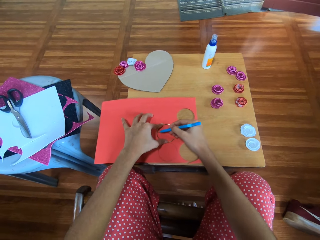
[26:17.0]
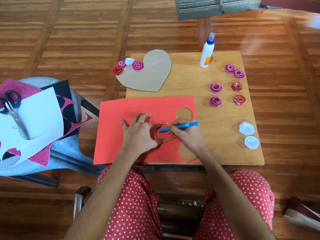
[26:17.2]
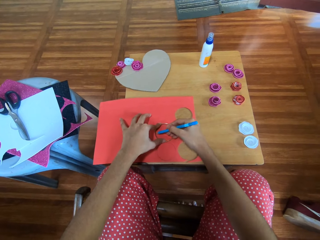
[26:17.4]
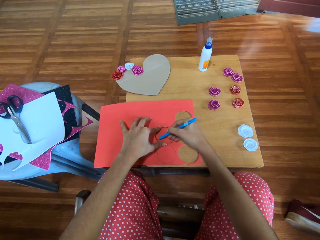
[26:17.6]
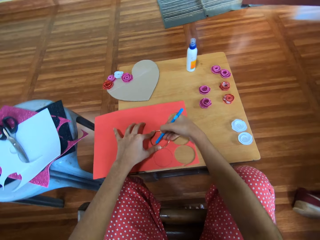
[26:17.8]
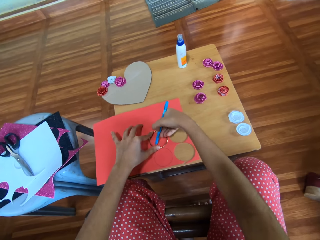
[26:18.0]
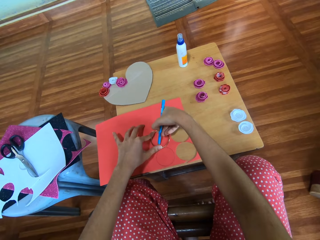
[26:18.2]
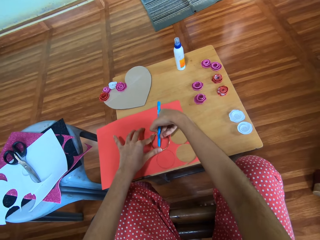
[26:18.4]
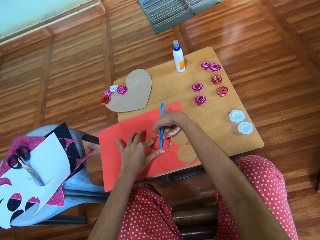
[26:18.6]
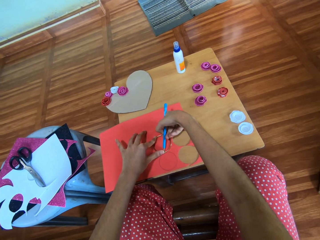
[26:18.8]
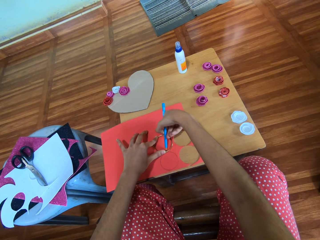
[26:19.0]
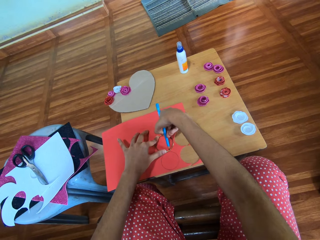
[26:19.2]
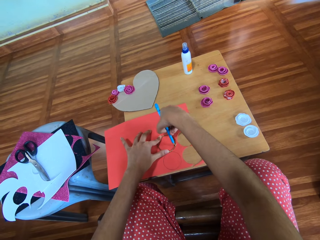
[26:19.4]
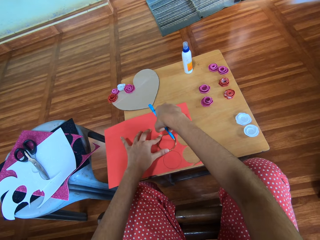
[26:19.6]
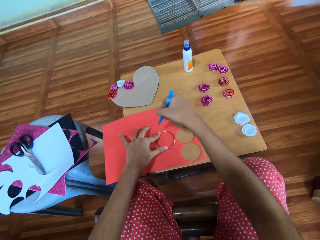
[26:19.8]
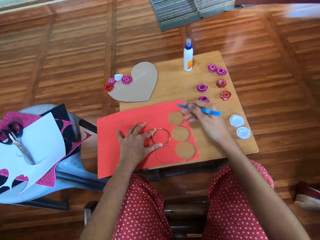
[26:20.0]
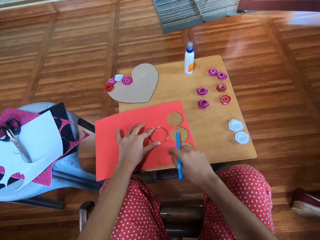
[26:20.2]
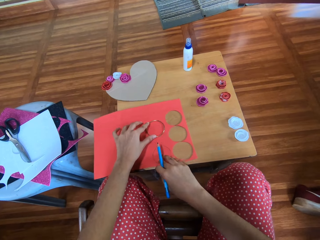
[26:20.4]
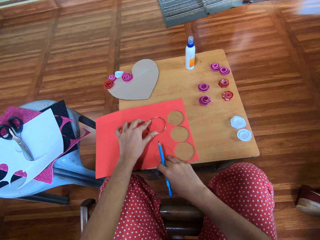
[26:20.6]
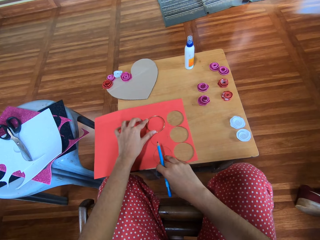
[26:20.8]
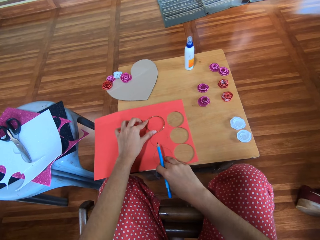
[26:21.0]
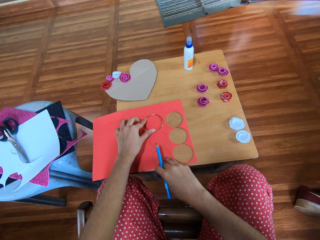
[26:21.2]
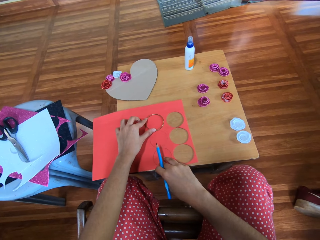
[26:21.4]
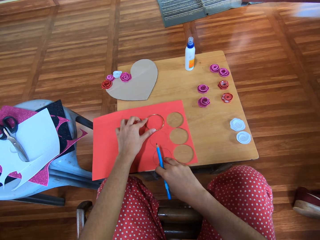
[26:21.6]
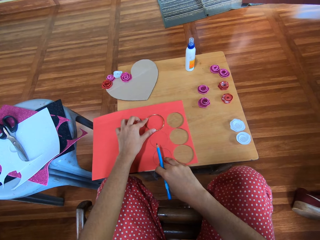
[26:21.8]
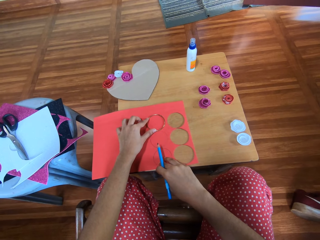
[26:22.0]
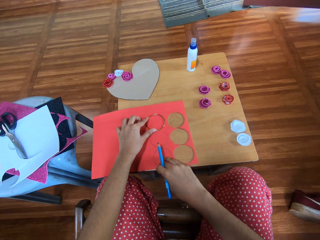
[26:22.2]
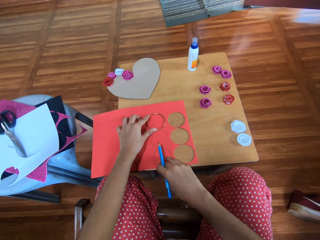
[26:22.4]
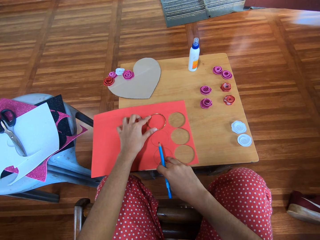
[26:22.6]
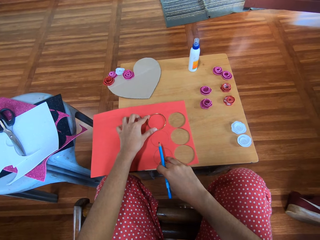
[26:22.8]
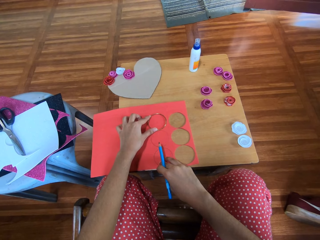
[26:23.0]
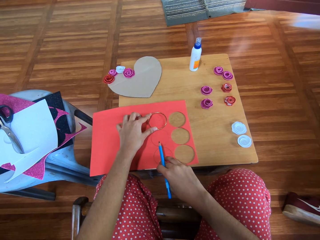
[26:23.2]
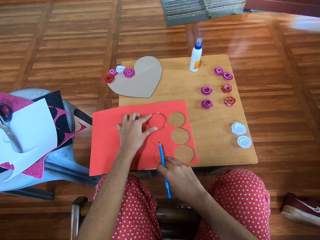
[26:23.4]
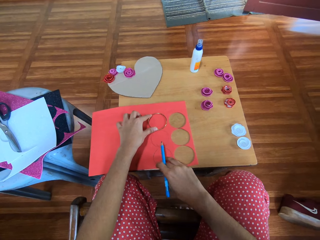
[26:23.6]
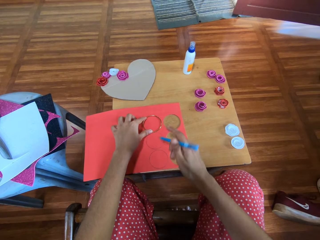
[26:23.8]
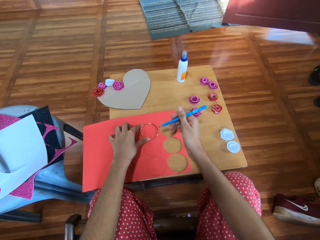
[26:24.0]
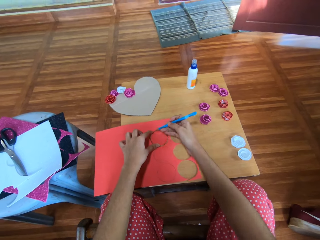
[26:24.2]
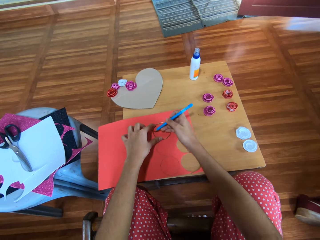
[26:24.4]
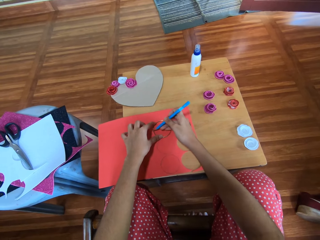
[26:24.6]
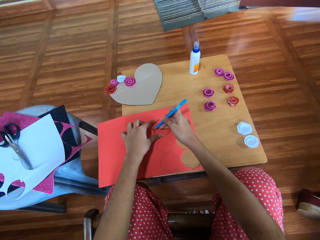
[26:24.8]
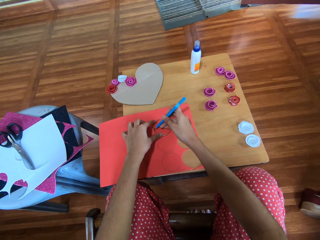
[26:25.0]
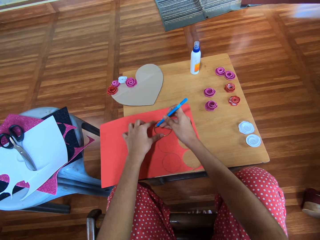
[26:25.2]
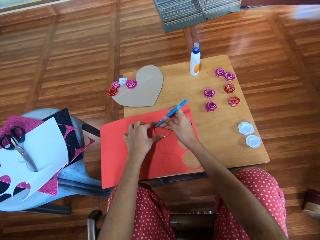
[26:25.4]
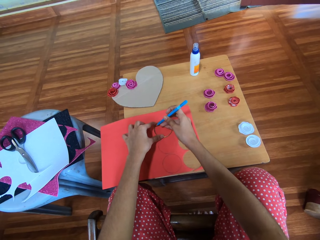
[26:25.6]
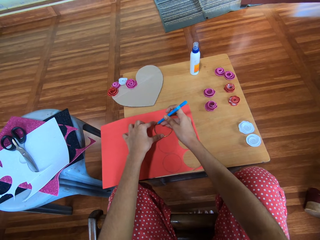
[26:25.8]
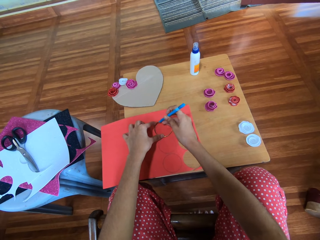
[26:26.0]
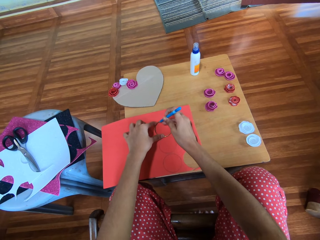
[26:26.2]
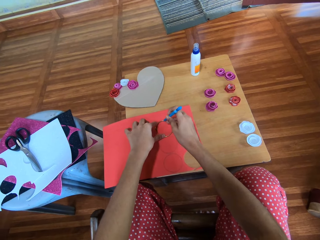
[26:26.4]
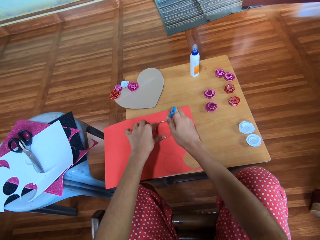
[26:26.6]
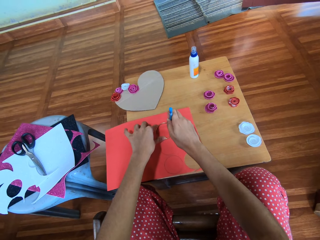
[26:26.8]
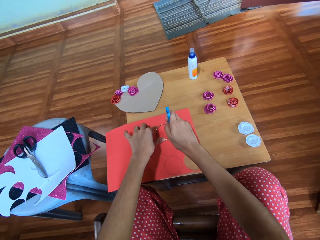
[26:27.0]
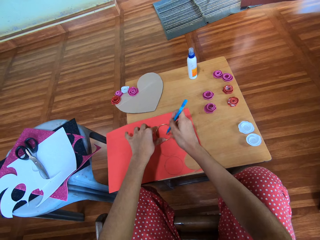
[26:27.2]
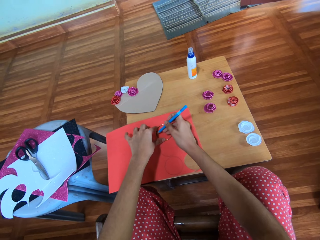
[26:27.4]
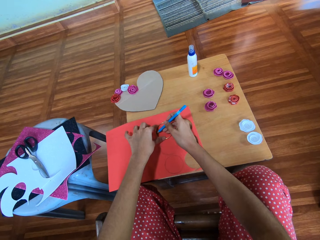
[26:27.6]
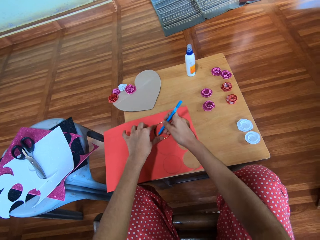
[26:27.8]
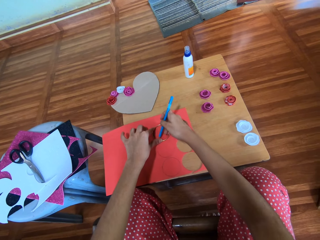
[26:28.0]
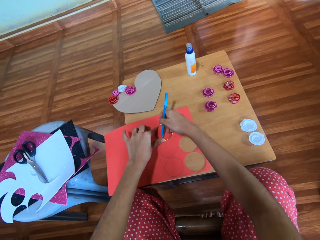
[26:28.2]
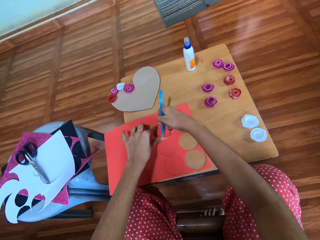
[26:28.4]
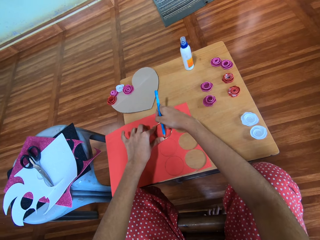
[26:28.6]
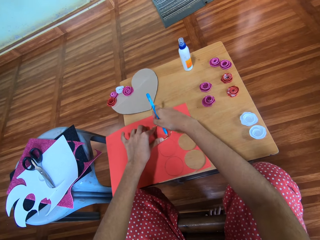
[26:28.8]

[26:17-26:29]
The camera wearer moves the bangle to a different position. They trace the bangle with the pen.

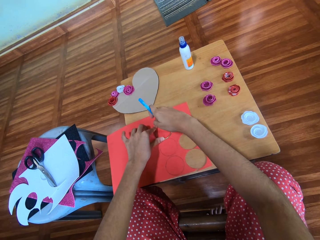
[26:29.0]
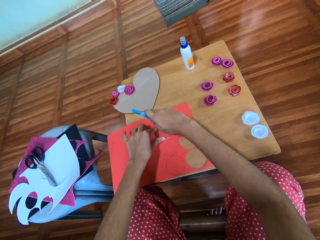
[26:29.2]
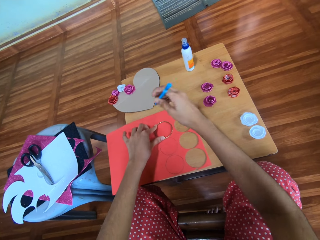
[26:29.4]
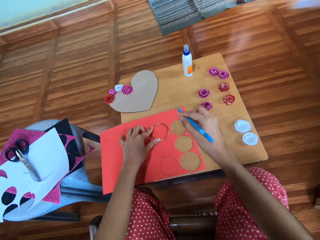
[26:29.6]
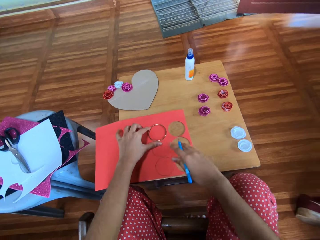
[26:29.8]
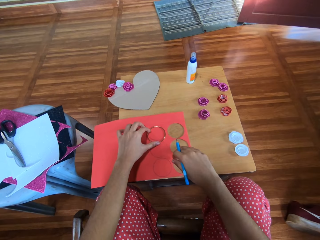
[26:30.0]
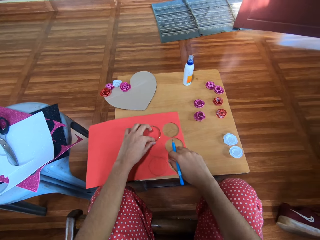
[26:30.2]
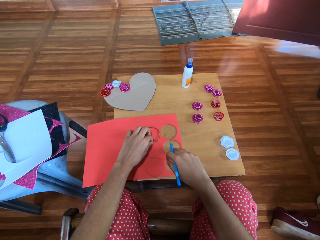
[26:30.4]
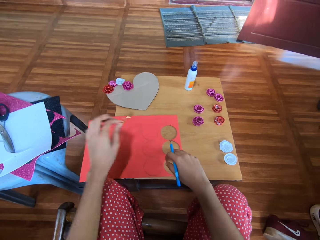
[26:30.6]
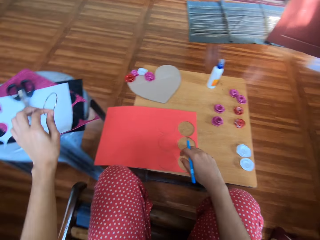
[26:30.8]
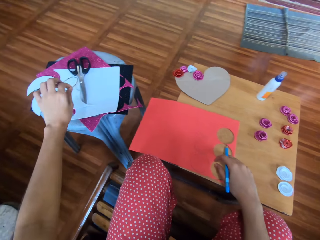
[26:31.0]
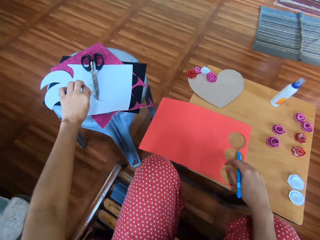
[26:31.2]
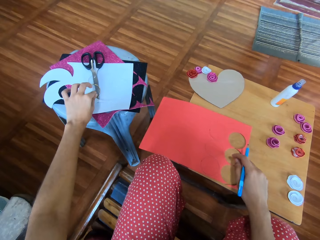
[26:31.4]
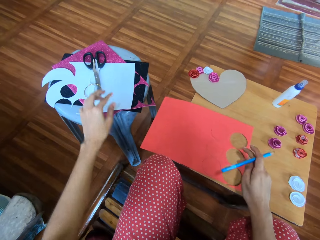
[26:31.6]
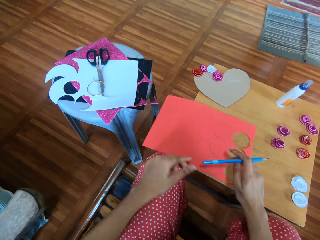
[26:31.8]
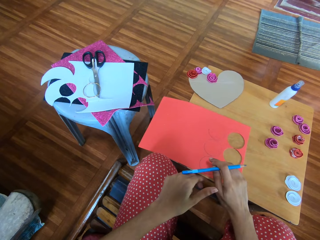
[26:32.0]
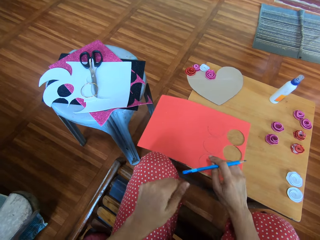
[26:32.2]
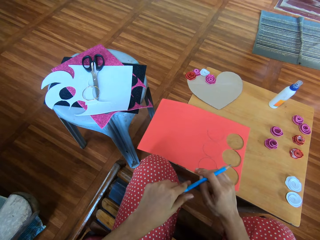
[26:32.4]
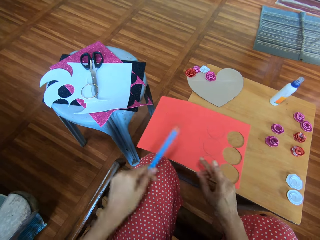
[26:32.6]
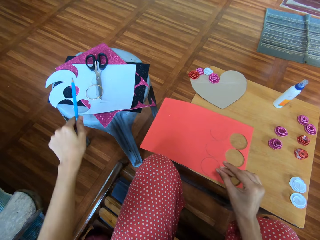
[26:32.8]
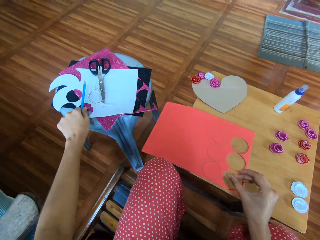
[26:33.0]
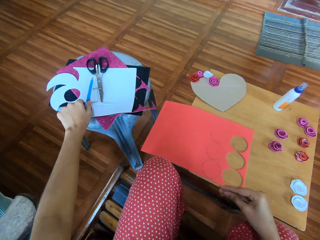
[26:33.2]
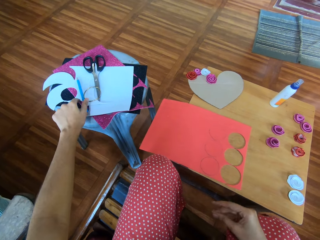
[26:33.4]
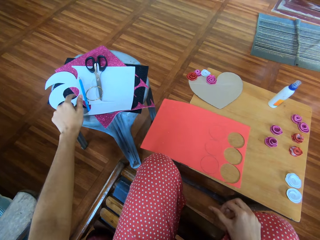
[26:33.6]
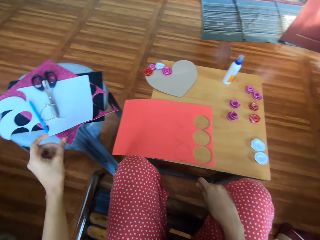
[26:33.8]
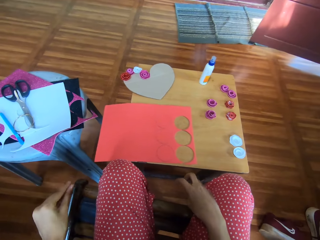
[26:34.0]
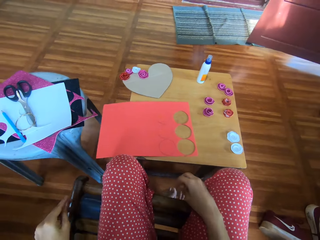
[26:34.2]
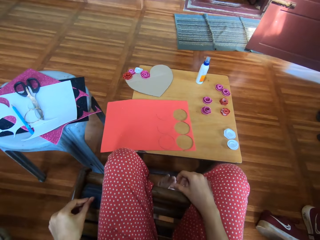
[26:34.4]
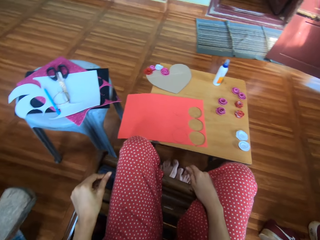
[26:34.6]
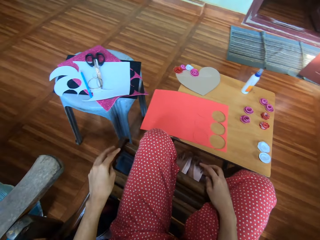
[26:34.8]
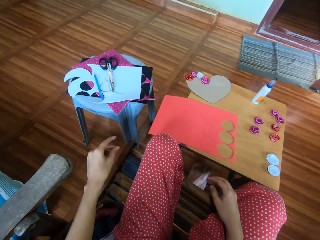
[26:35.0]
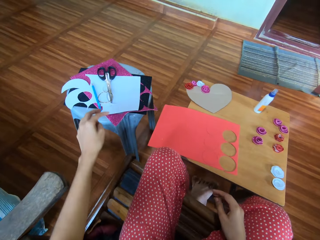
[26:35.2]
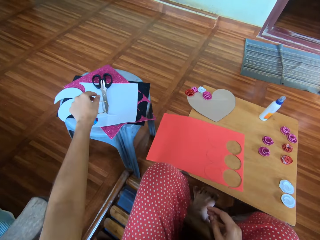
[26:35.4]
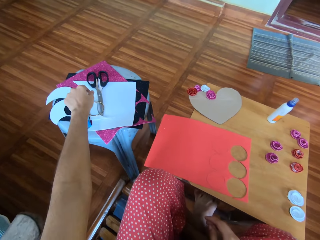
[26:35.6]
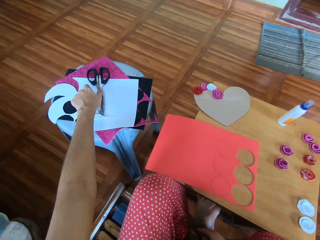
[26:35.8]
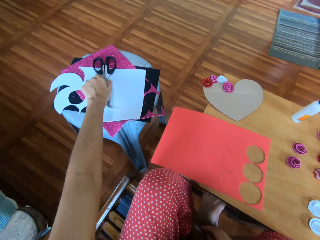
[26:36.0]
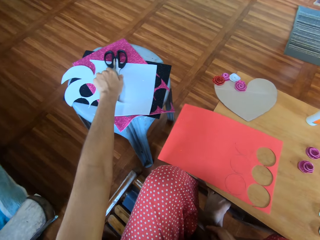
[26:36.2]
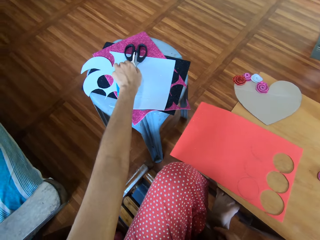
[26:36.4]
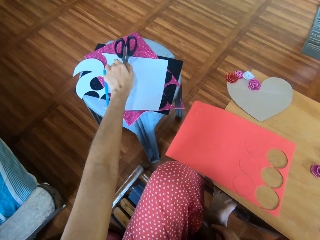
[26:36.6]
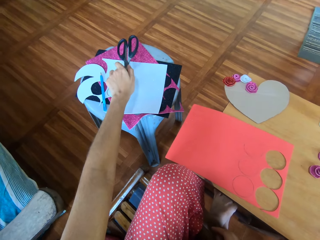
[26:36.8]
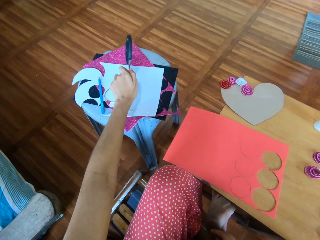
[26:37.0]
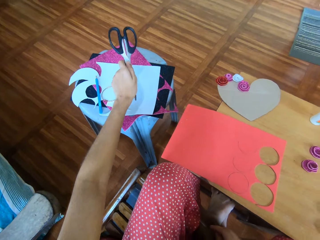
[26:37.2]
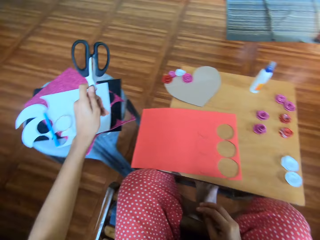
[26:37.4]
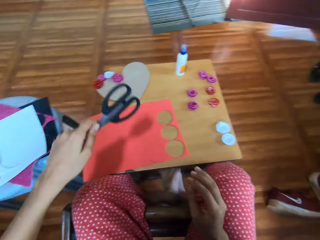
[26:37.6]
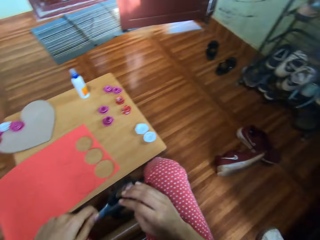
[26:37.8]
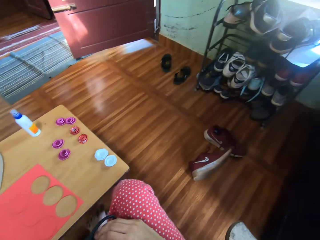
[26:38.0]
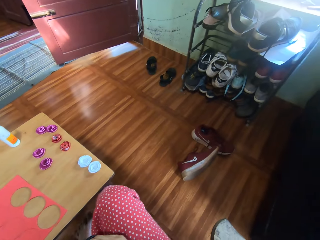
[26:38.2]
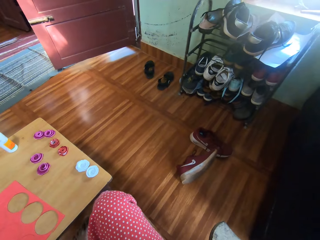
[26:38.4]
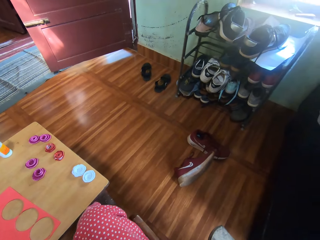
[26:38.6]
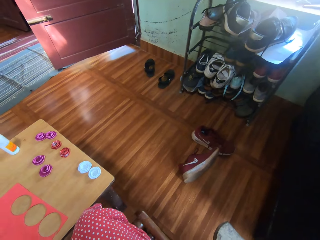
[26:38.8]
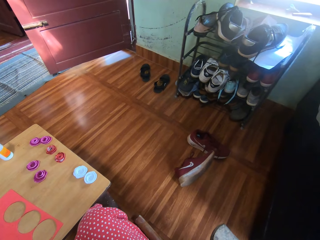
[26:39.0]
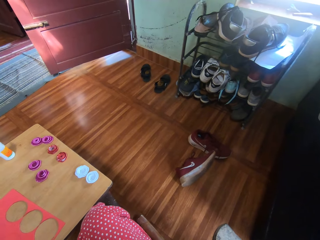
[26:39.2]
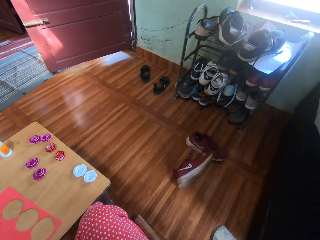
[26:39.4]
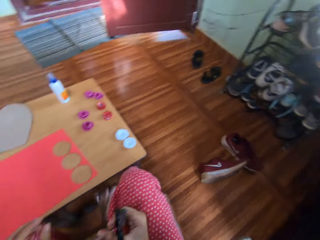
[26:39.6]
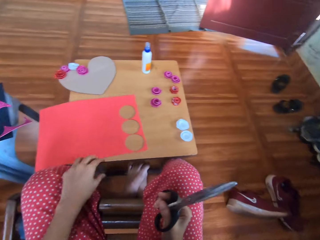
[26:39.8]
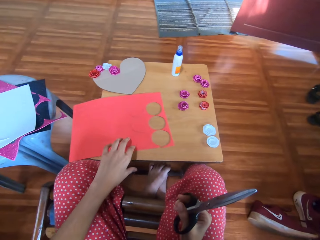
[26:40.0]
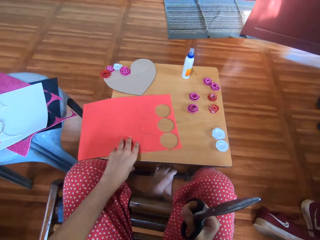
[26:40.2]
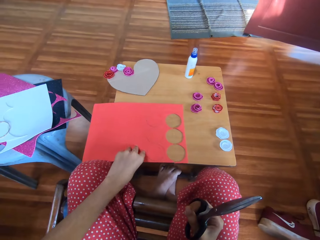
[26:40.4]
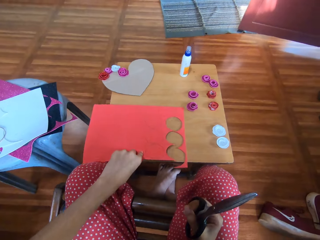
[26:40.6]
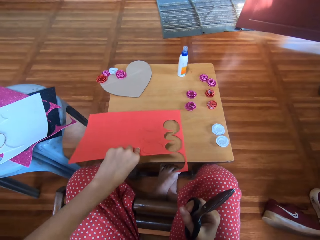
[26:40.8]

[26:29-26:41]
The camera wearer picks up the circle shaped metal with her left hand. She drops the circle shaped metal onto the side stool. She passes the pencil to her left hand. She drops the pencil onto the side stool. She rubs her left hand together and rubs her right hand together. She picks up the pair of scissors with her left hand. She passes the pair of scissors to her right hand.
